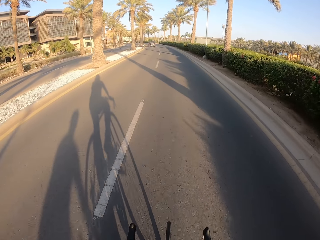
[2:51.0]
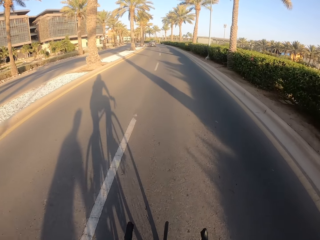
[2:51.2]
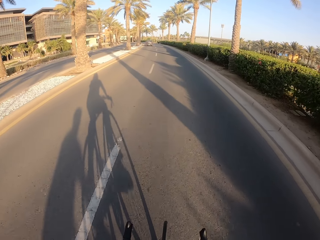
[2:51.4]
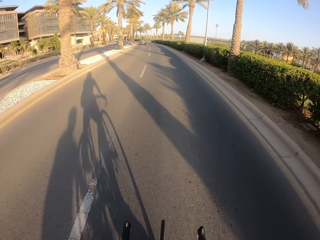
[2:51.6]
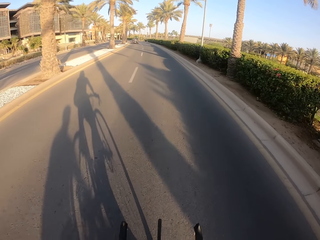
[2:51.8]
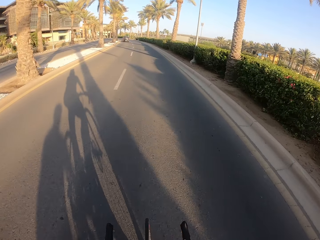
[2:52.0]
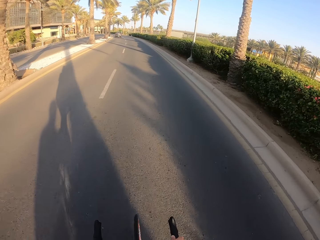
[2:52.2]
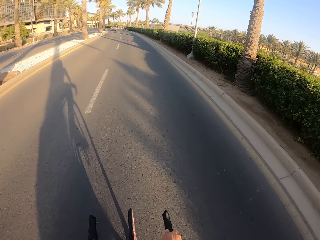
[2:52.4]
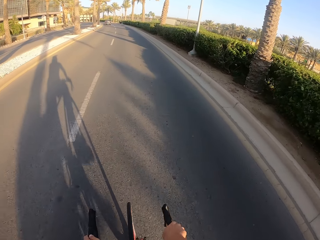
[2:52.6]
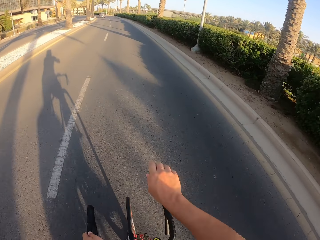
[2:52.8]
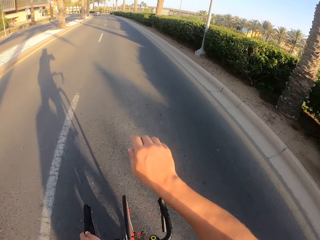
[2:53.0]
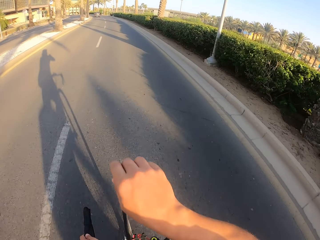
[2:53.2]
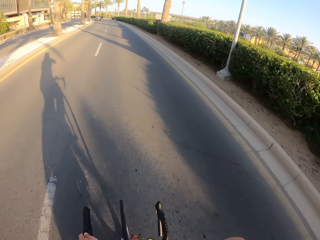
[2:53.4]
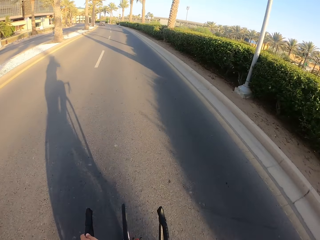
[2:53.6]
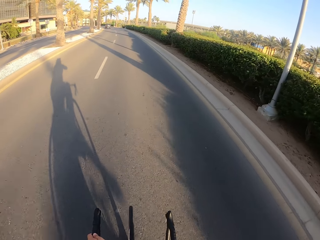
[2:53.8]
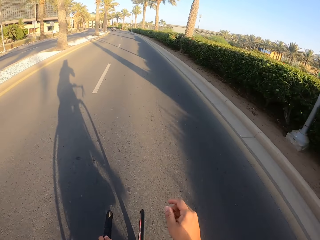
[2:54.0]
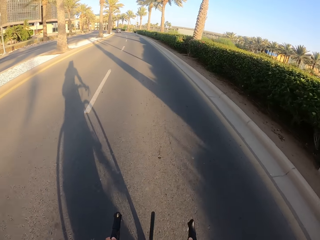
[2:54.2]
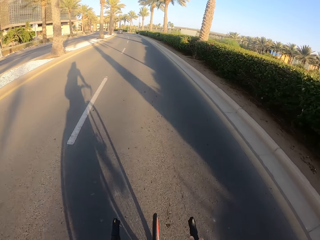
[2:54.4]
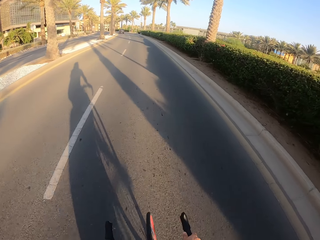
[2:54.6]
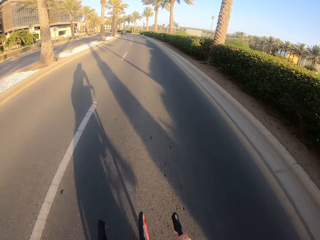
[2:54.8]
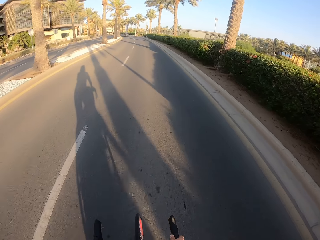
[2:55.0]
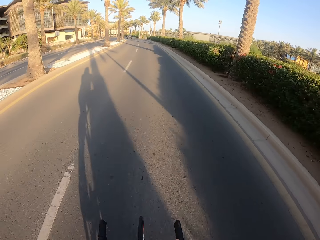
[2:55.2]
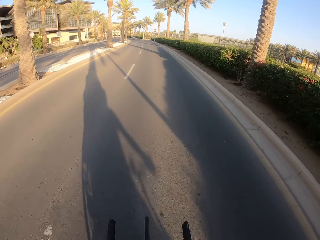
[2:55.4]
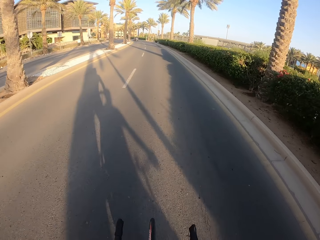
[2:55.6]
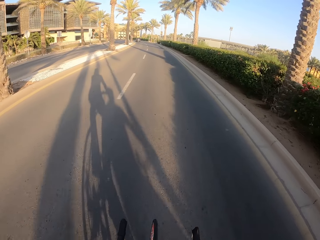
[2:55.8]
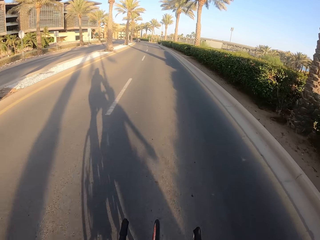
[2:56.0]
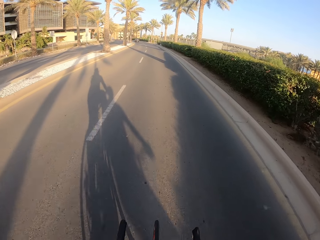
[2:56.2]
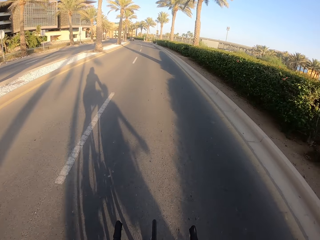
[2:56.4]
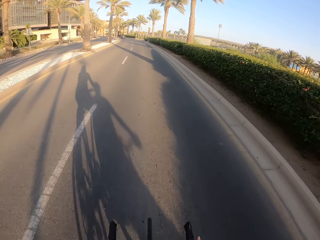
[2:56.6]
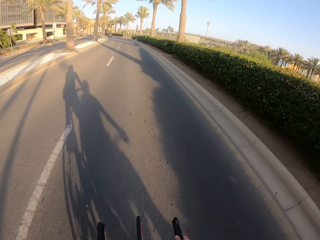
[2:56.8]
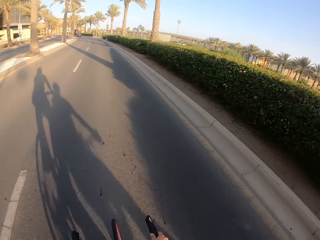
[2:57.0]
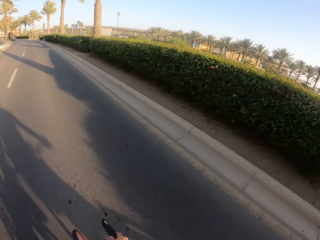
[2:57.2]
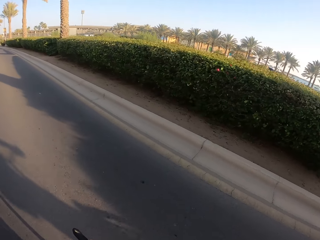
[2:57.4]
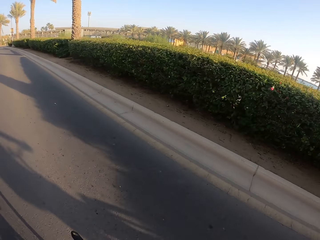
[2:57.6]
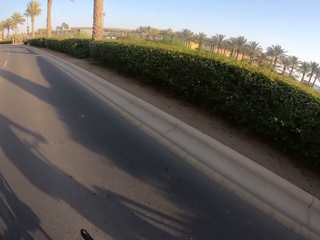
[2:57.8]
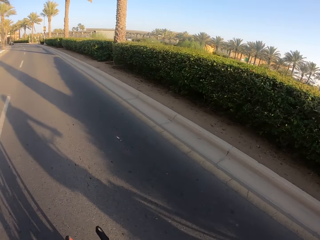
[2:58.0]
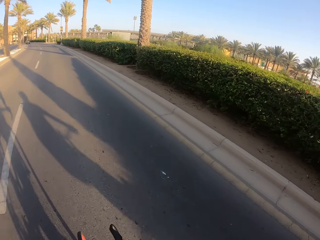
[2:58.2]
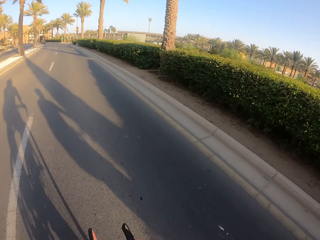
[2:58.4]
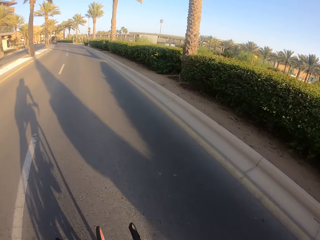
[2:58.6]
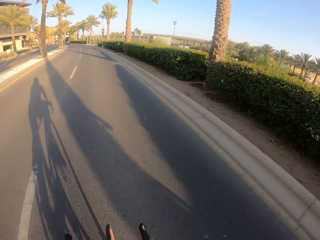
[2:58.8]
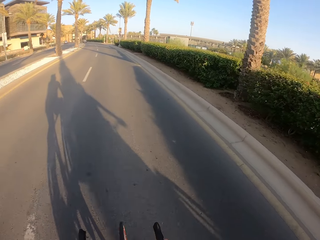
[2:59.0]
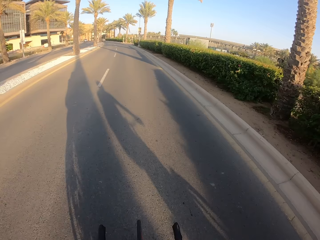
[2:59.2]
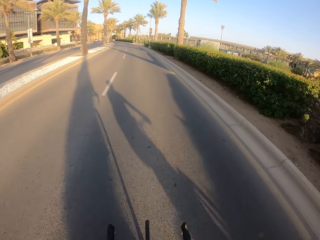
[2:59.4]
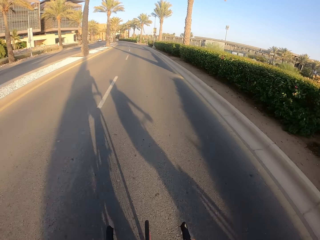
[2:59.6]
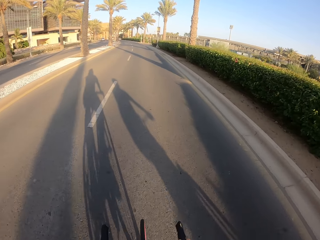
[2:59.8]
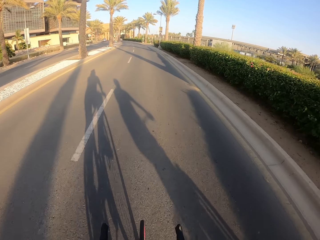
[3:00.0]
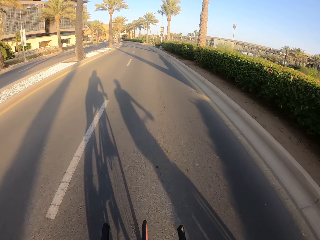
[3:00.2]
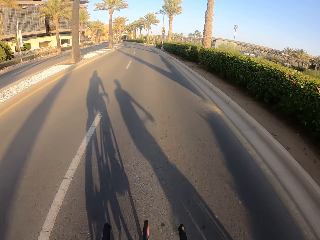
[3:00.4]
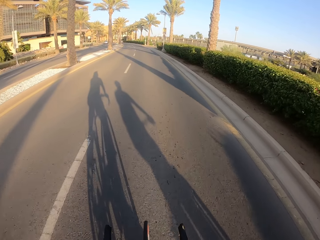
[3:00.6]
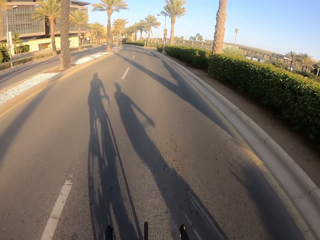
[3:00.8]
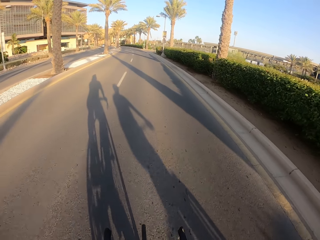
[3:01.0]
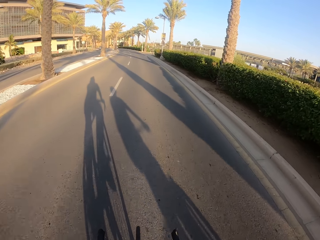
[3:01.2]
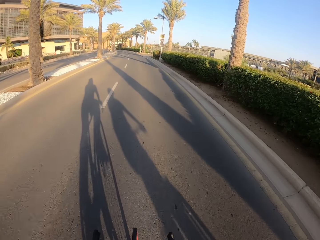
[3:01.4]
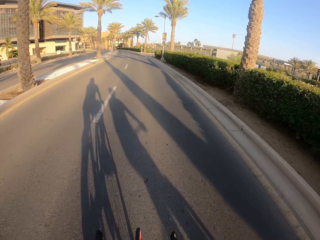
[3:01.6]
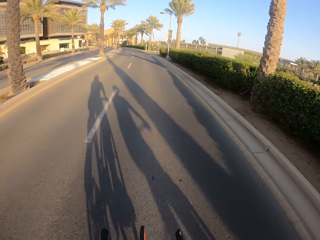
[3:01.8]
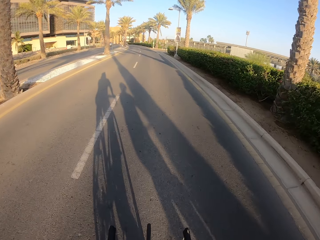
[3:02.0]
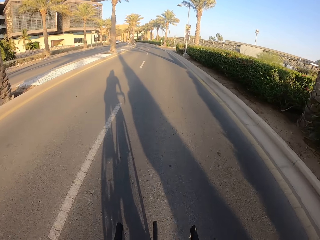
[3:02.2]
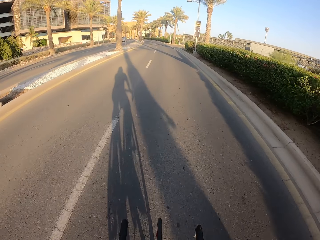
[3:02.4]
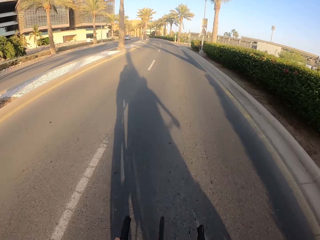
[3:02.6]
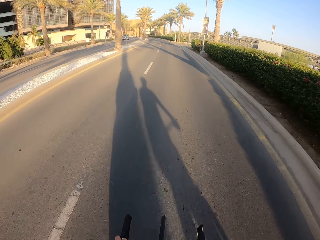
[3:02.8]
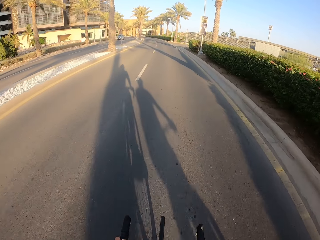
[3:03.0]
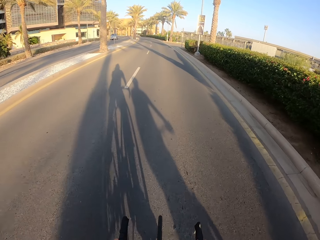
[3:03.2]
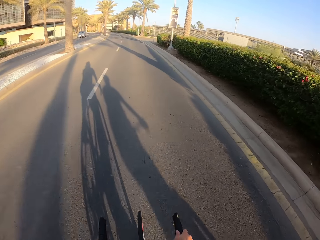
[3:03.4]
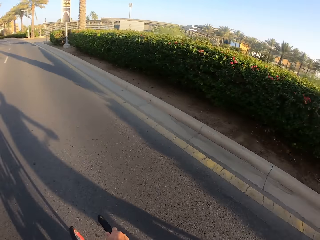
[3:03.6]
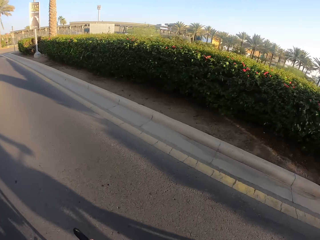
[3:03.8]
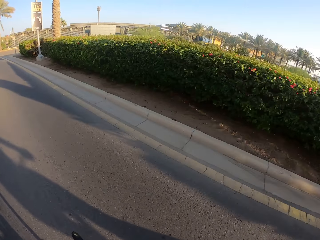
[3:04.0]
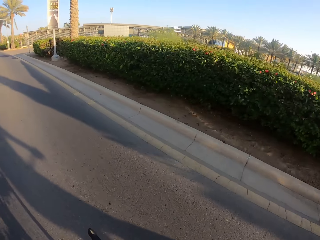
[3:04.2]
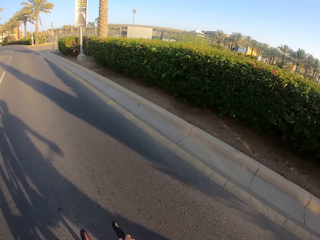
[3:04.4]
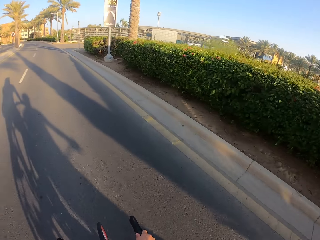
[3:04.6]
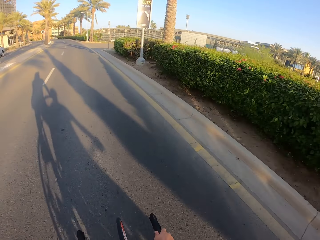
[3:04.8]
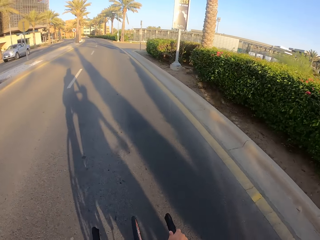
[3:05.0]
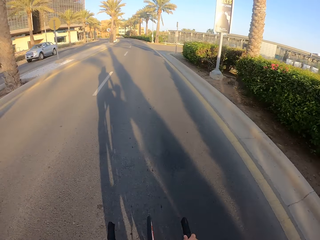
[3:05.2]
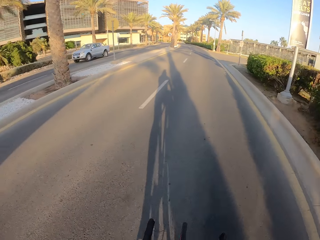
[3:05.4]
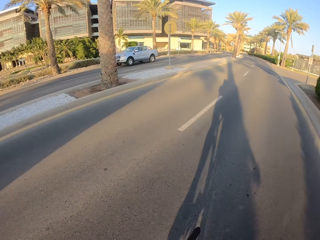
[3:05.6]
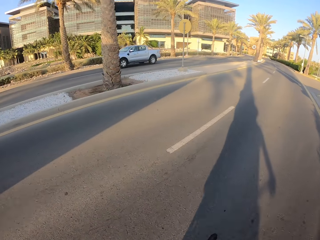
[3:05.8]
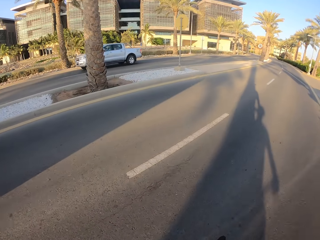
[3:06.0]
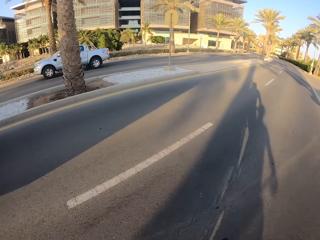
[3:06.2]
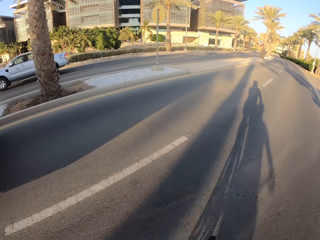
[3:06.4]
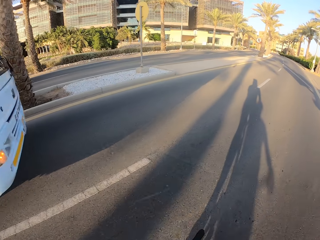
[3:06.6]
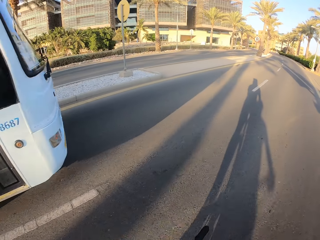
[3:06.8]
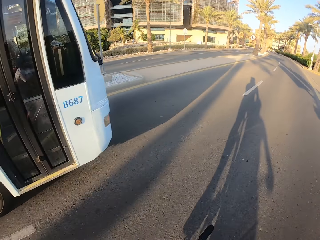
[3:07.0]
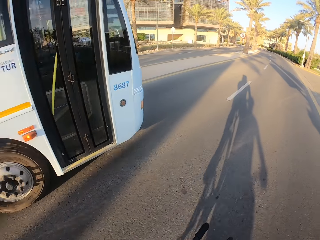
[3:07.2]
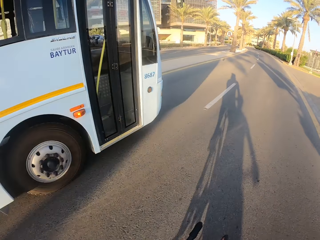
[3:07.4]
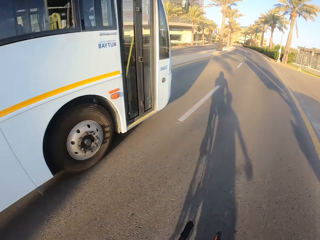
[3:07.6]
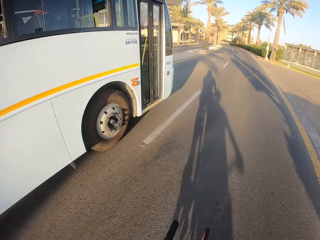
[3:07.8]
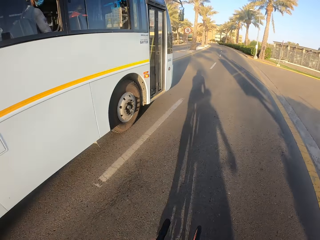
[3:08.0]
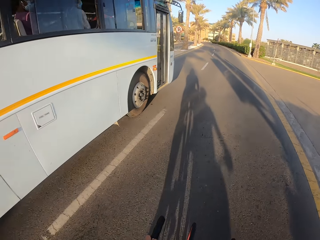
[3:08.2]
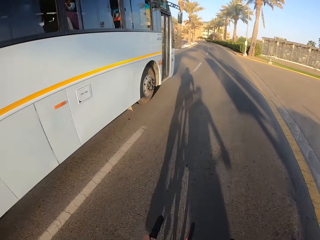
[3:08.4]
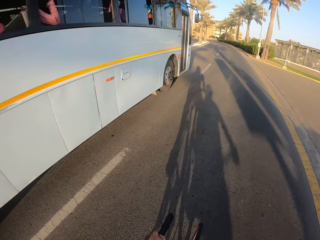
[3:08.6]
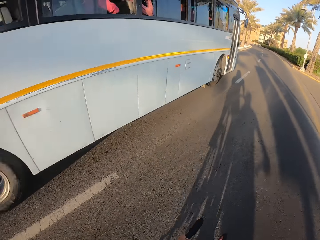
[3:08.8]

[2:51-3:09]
The camera wearer moves his hand. He turns his head. He turns his head again.

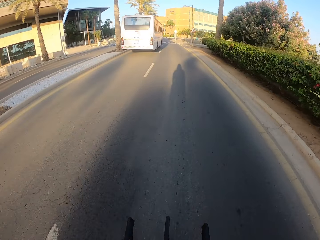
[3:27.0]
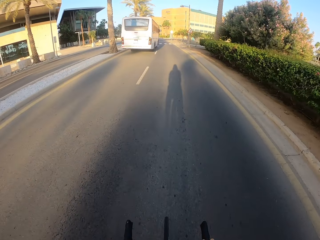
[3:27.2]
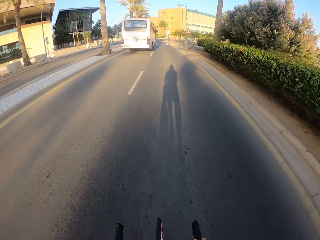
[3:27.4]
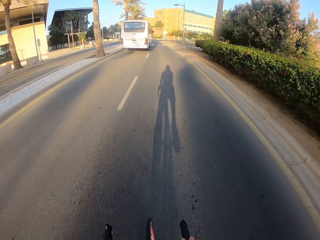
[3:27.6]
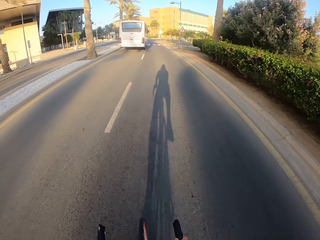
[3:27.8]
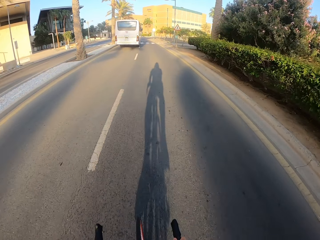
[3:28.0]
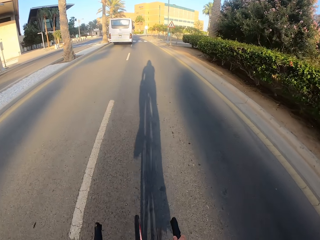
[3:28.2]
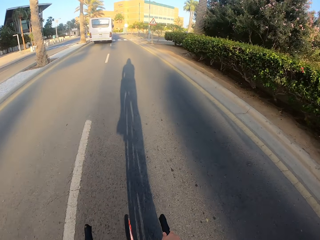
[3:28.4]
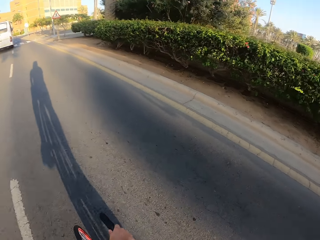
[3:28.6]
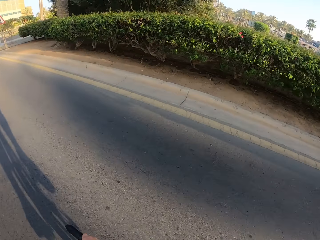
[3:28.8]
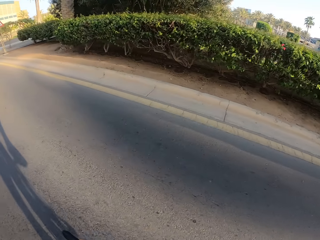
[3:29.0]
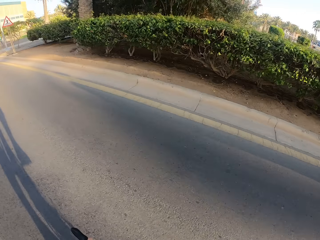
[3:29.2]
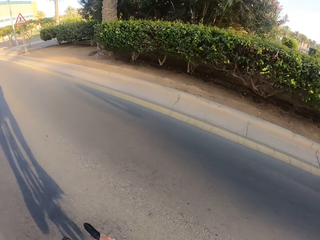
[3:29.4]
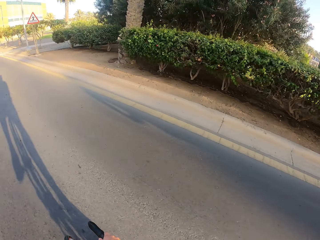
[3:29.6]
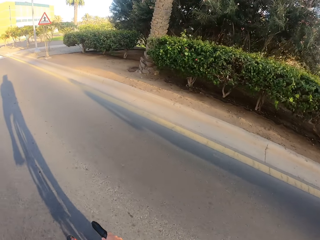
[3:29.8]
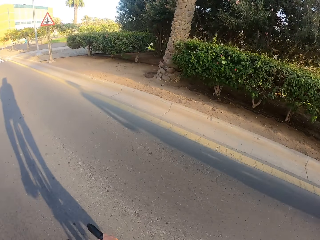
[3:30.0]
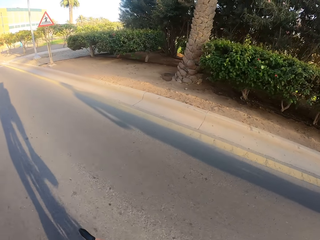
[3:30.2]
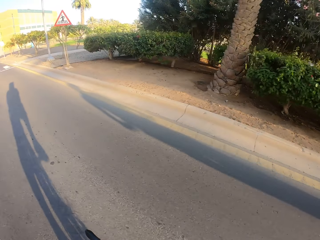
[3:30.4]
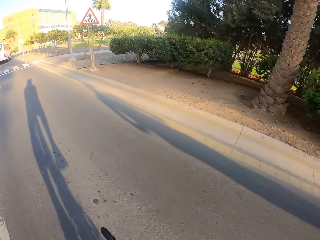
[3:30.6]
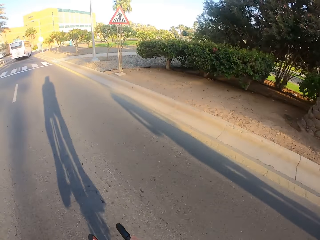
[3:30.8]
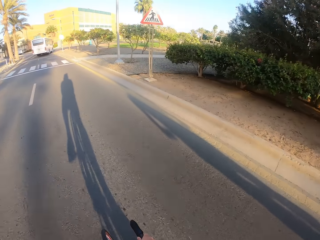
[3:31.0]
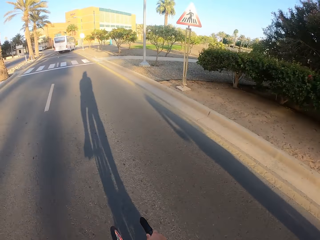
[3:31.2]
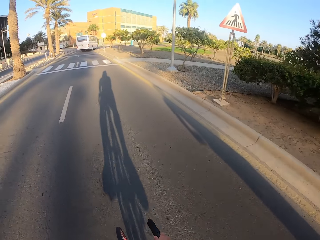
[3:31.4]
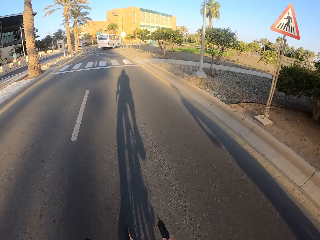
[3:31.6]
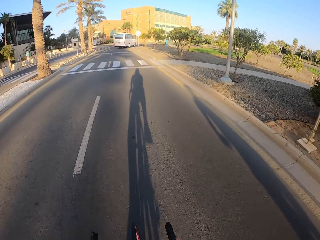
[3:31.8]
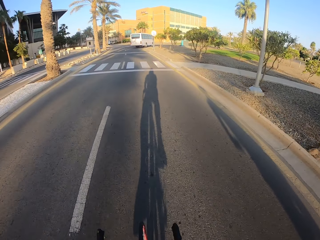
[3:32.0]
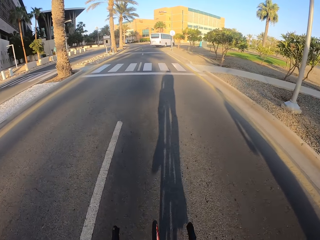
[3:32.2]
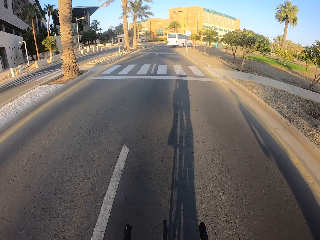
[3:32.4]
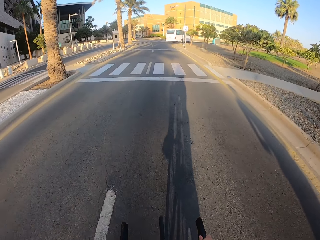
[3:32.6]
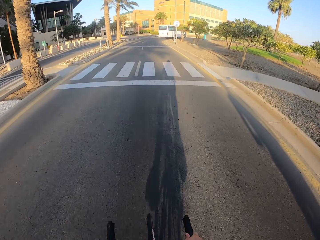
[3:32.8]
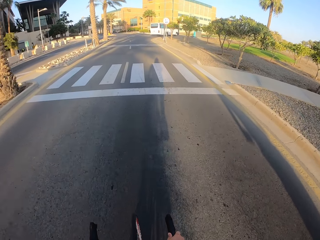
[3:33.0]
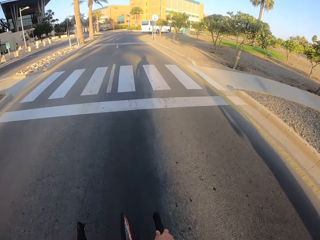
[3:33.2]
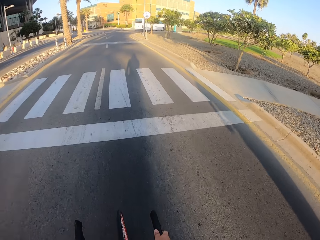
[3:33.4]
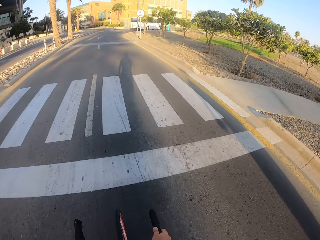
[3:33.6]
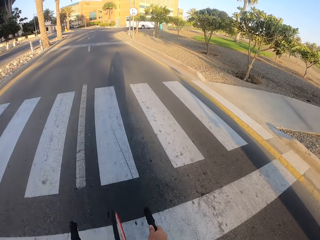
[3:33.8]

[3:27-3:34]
The camera wearer turns his head.
